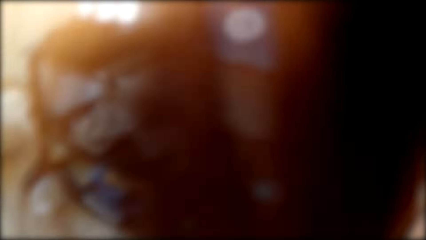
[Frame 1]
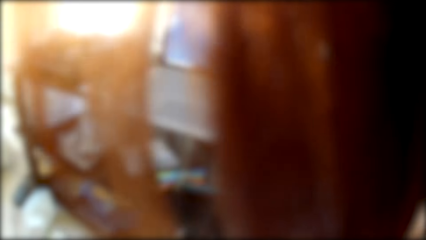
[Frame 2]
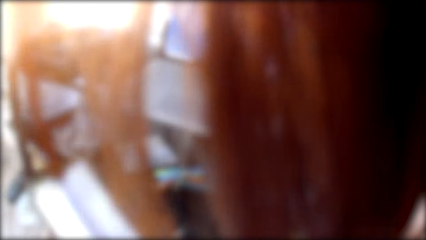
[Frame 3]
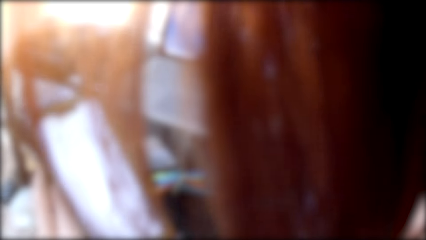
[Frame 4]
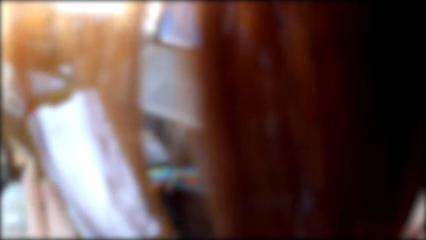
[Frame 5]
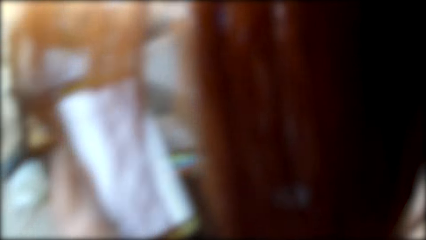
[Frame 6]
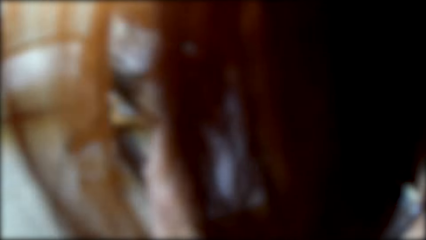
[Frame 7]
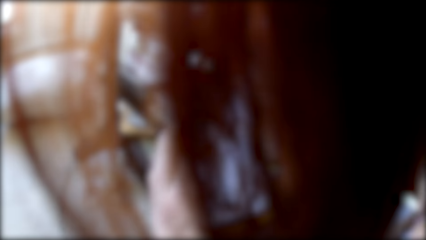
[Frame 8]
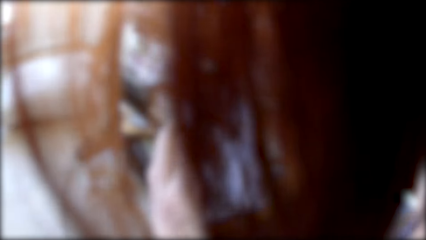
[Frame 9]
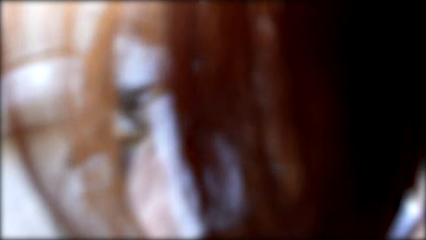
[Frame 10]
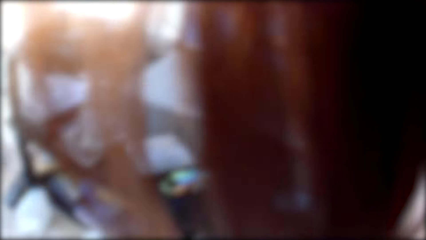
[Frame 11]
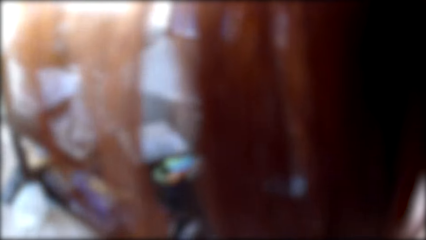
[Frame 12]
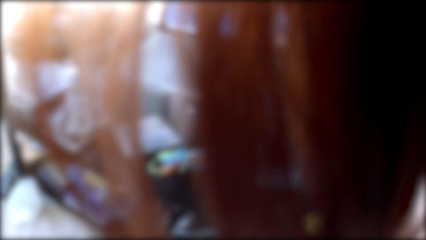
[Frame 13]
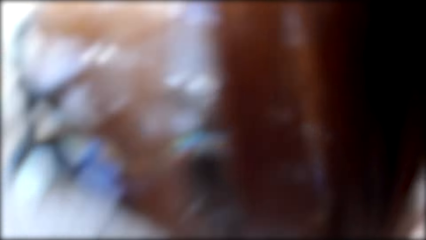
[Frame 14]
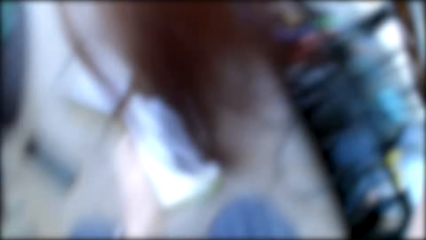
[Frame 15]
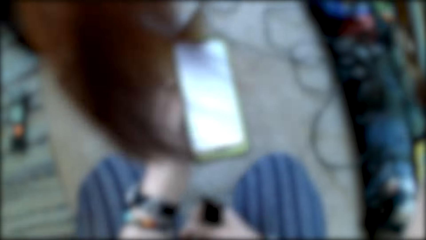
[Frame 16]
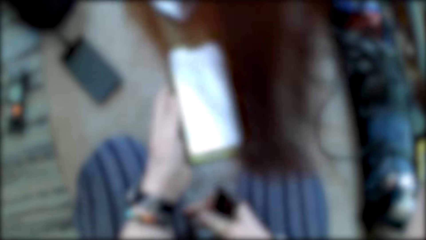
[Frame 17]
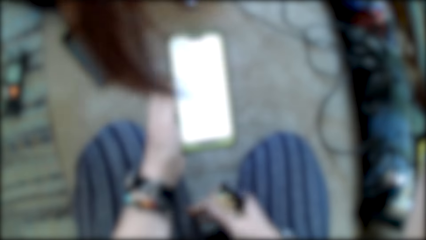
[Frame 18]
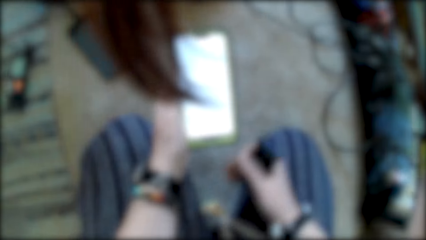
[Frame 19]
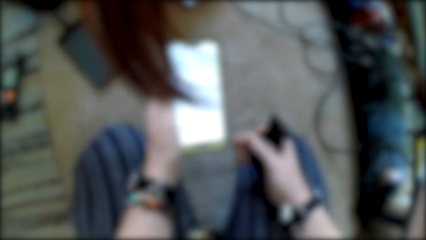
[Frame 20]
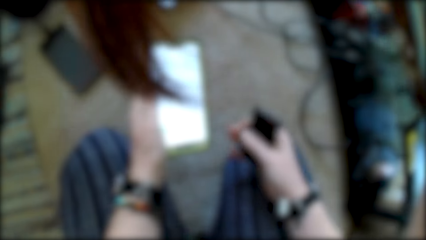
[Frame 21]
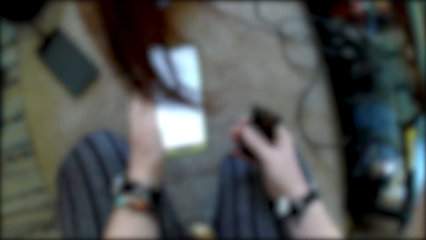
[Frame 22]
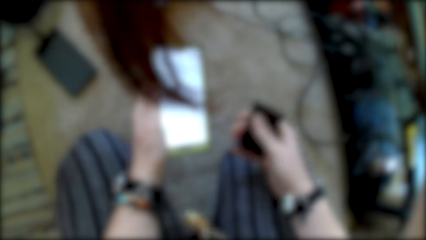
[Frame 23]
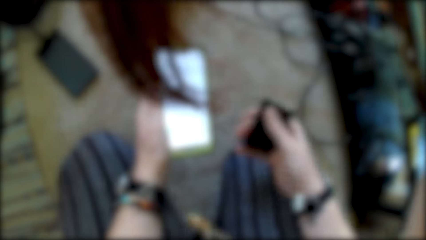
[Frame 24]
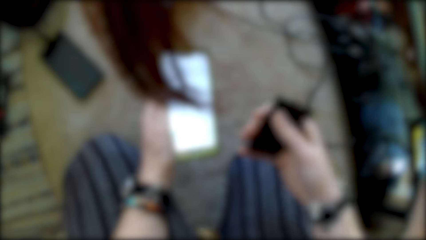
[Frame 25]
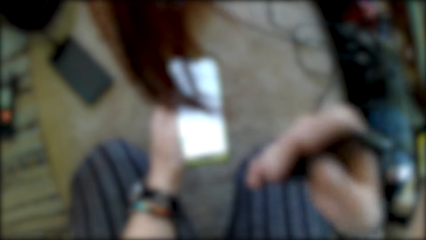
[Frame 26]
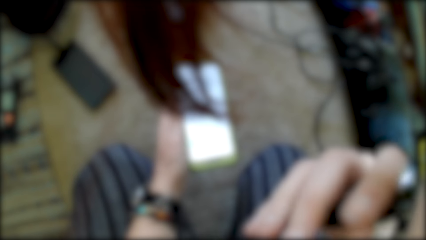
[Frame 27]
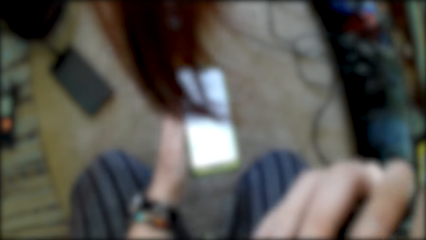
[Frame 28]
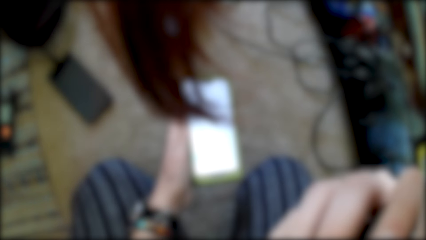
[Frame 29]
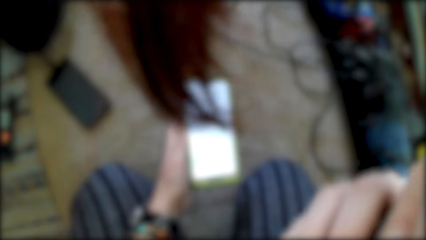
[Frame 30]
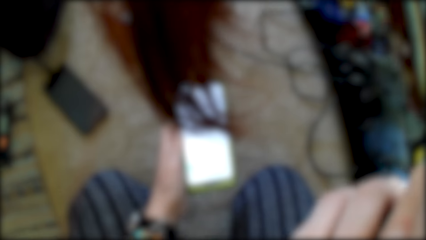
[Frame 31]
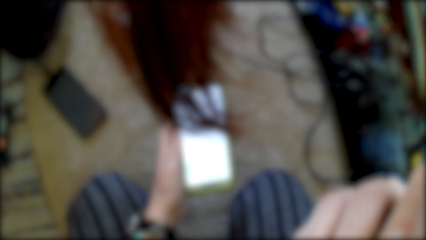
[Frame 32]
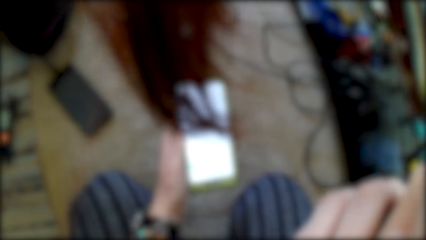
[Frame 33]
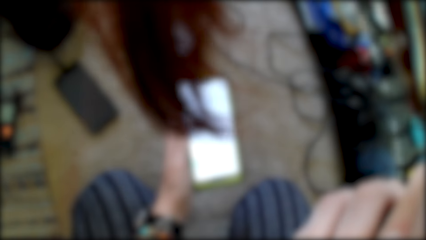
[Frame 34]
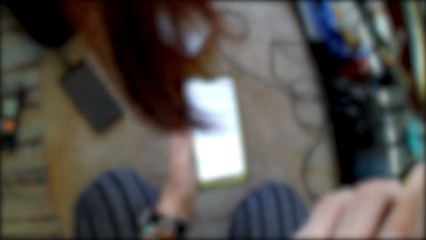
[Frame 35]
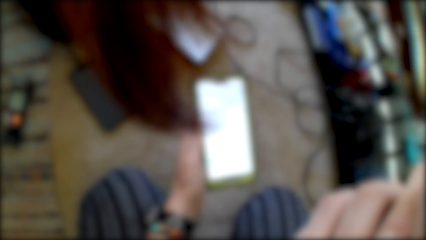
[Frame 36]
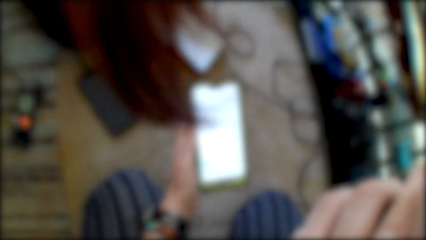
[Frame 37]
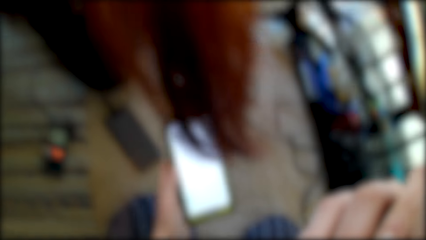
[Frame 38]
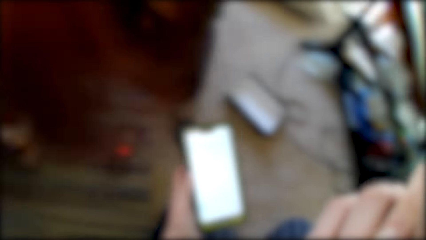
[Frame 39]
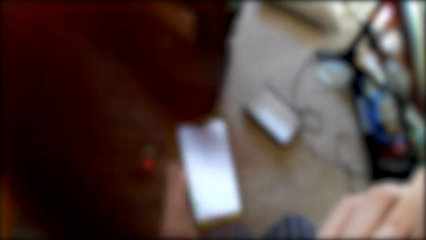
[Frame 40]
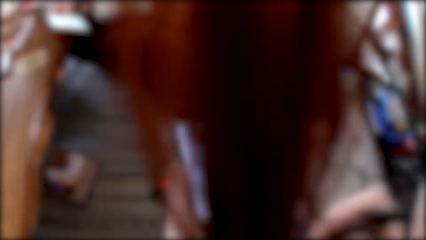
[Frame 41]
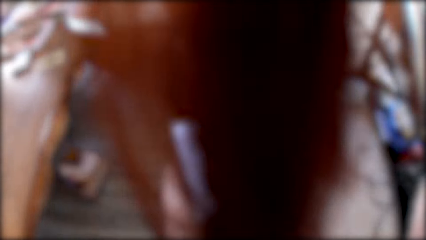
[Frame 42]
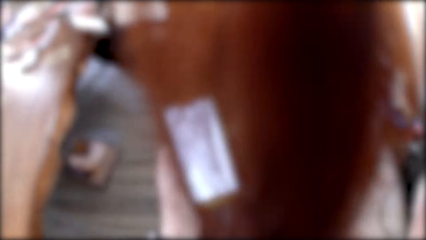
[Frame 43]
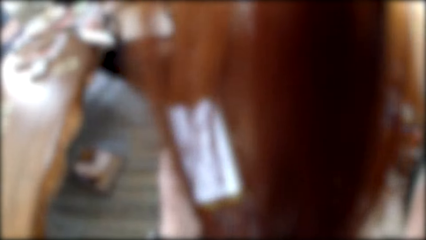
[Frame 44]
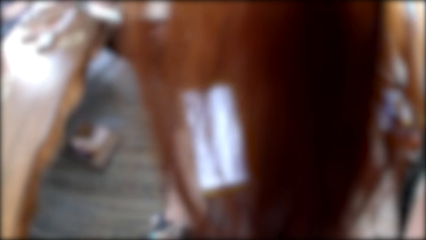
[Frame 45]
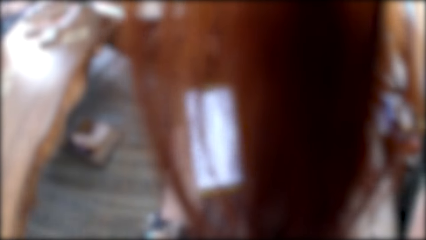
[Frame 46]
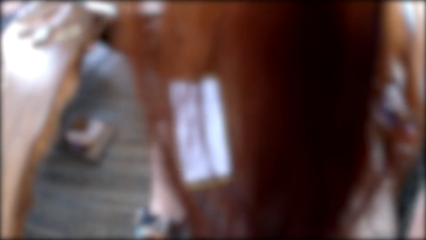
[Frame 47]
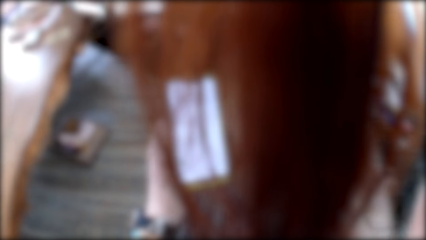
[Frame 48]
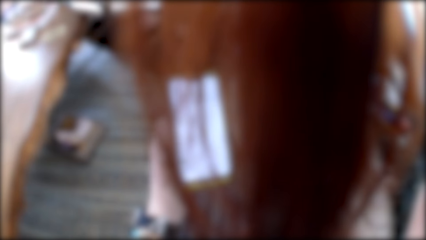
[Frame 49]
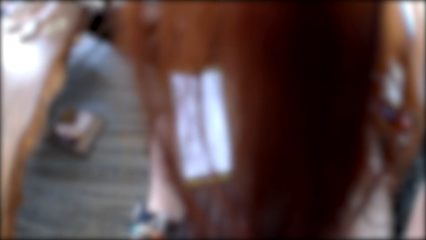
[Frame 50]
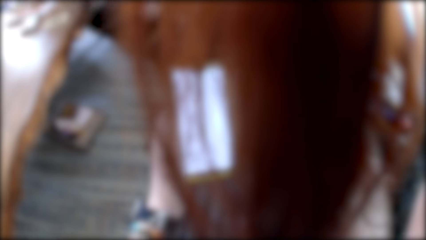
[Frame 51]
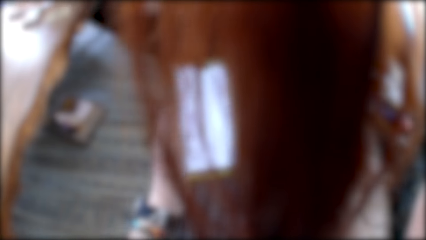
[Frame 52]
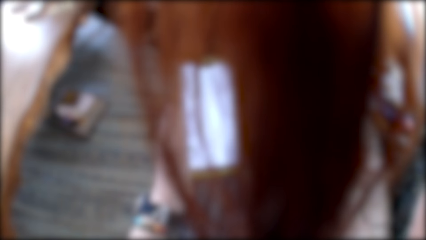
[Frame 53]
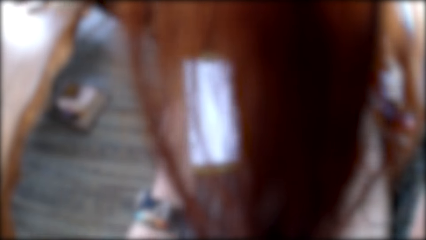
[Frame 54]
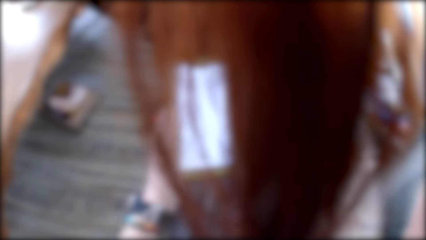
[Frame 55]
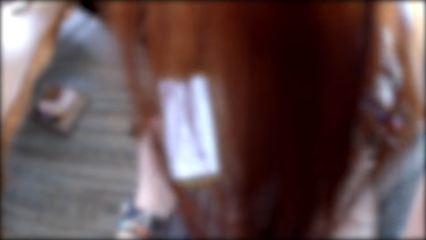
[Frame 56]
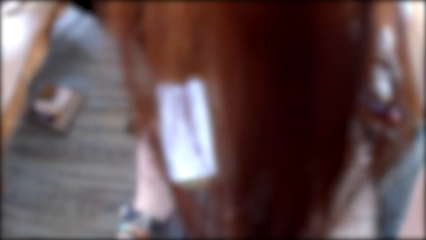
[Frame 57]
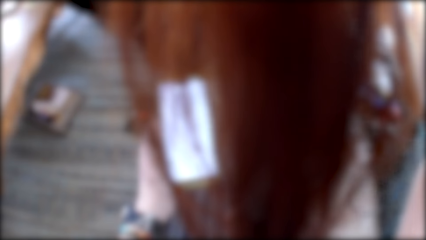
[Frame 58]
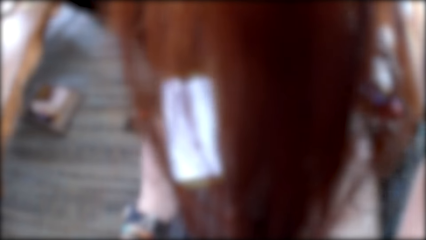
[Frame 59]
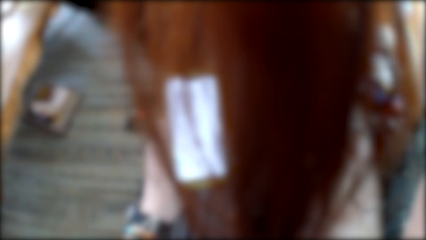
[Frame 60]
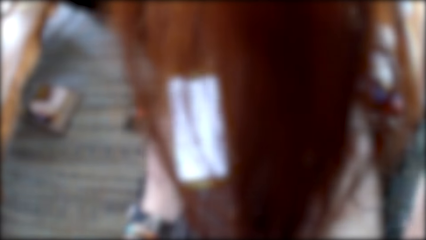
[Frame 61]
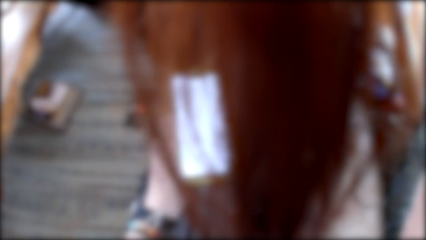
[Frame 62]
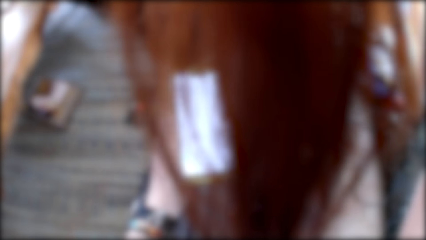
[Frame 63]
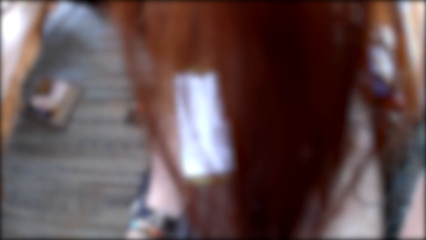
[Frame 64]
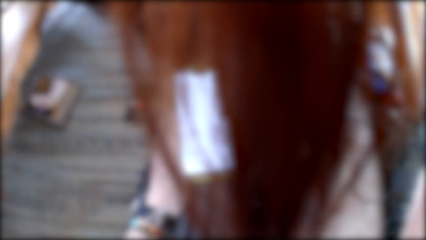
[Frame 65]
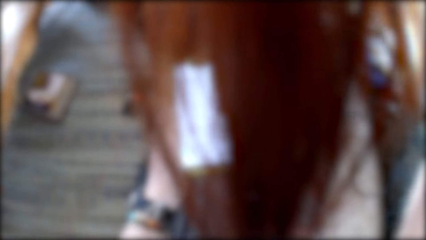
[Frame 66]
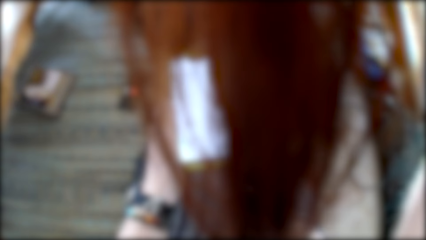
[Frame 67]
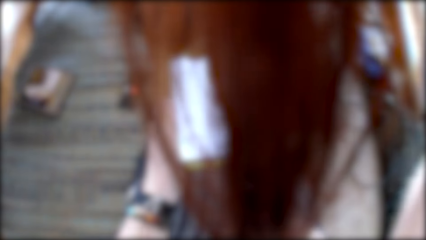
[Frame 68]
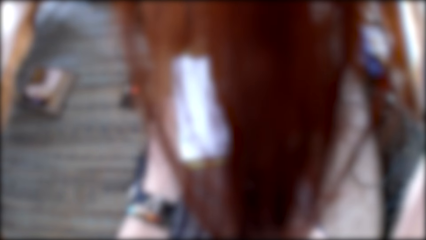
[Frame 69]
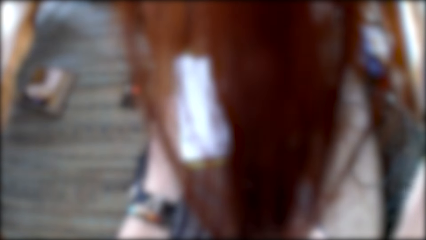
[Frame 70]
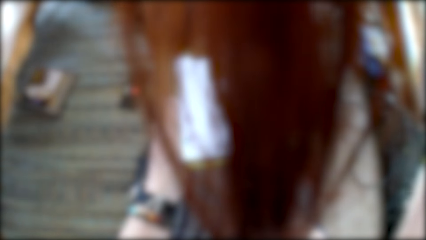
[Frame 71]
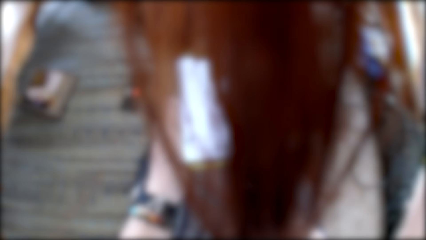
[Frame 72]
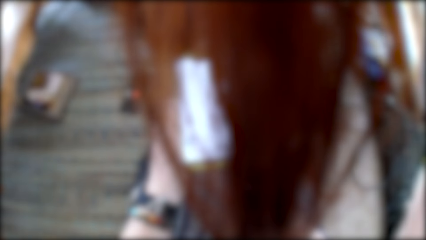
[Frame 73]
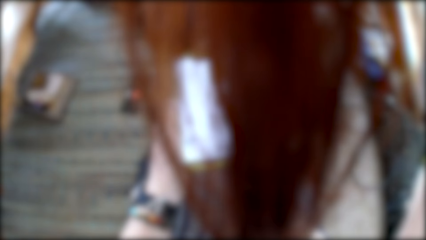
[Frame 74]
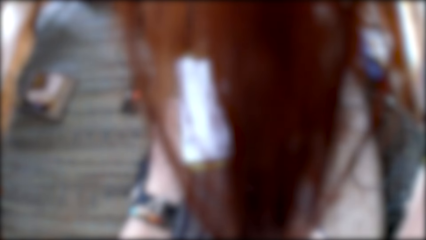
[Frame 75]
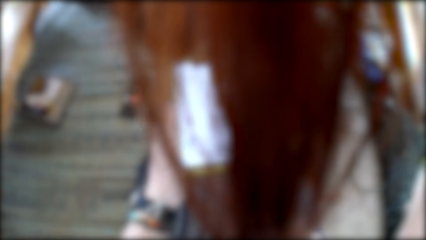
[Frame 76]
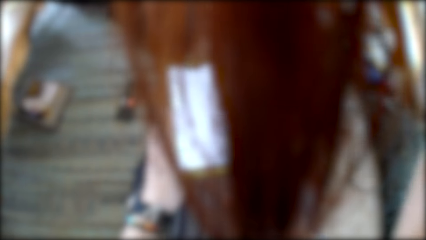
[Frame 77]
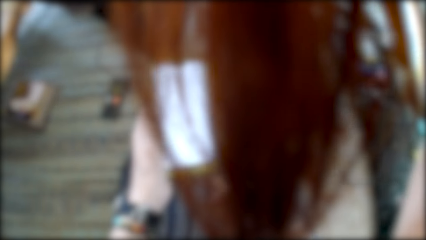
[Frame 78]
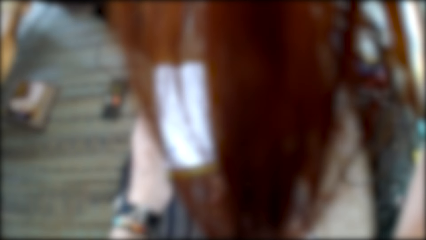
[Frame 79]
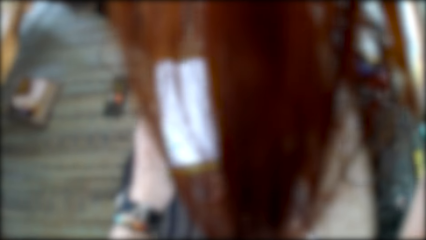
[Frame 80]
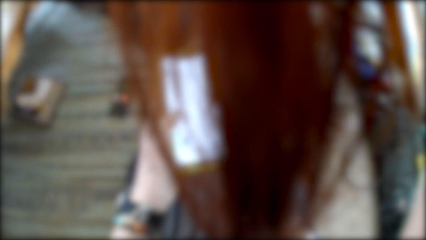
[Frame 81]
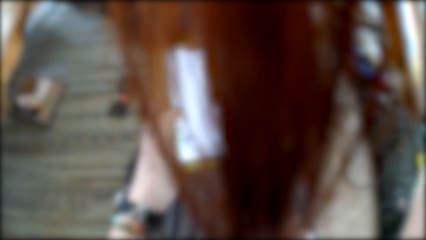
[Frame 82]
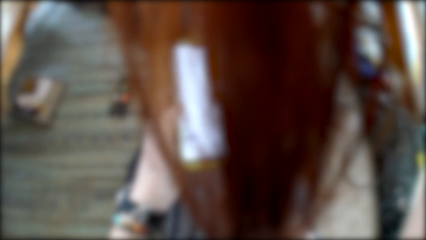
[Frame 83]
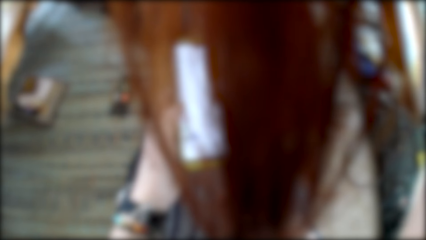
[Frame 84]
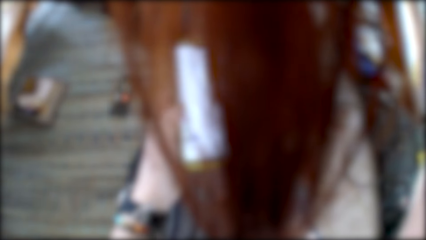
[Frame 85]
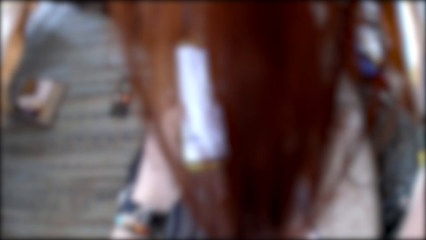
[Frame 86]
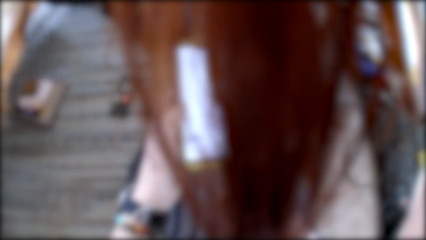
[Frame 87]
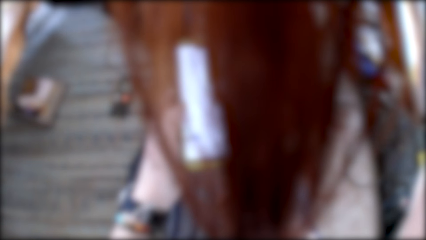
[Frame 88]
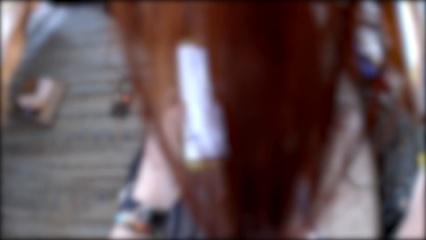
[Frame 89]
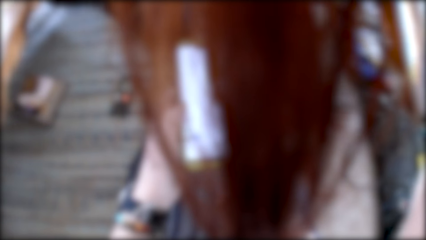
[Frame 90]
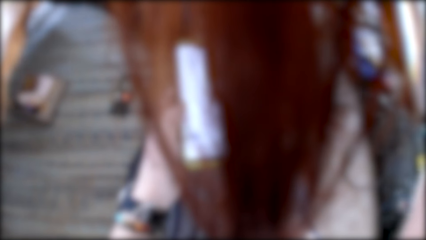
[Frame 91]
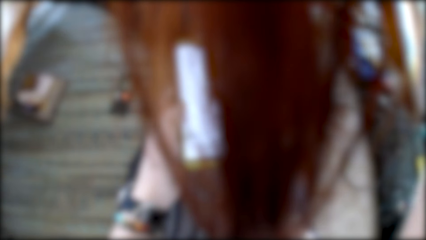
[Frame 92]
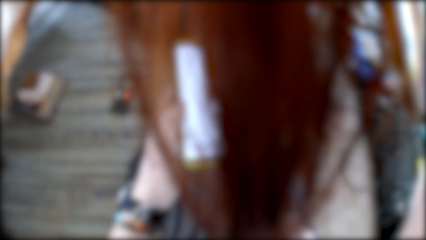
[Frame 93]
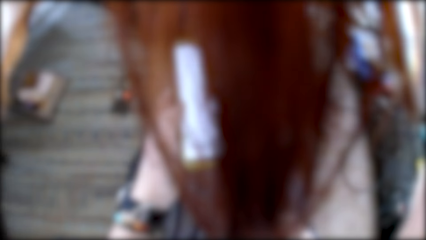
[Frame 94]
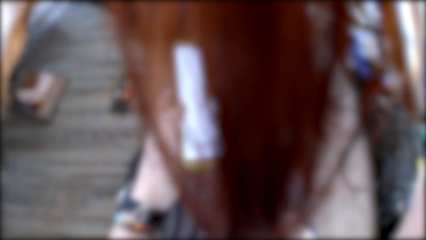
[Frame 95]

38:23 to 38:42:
The camera wearer moves around. She uses the phone. She holds the phone with her left hand. She eats something. She uses the phone.
